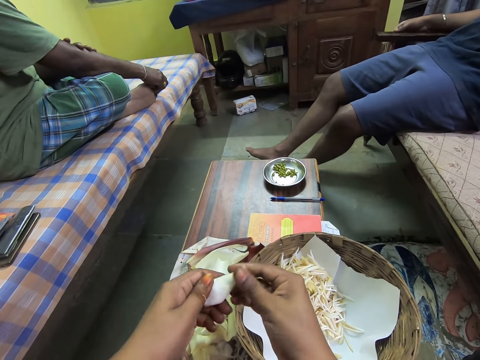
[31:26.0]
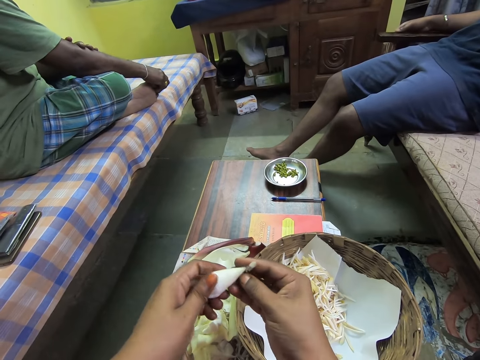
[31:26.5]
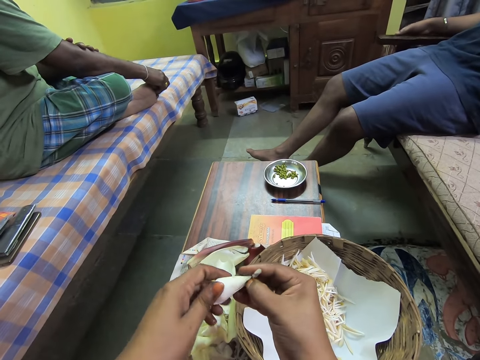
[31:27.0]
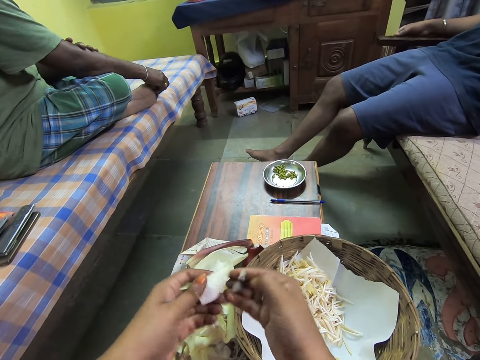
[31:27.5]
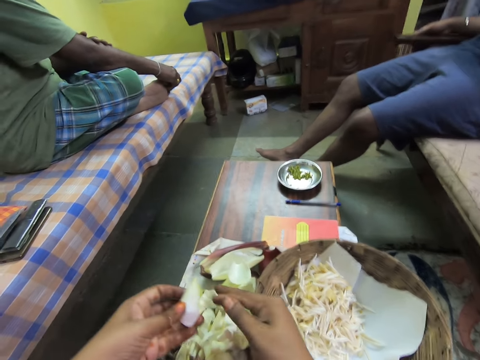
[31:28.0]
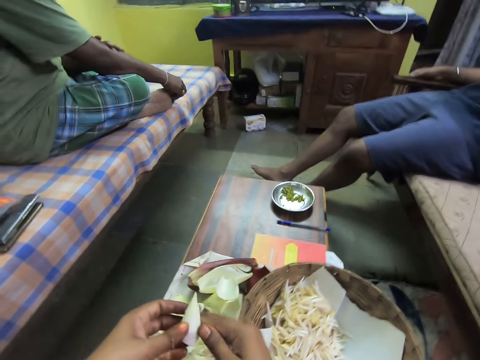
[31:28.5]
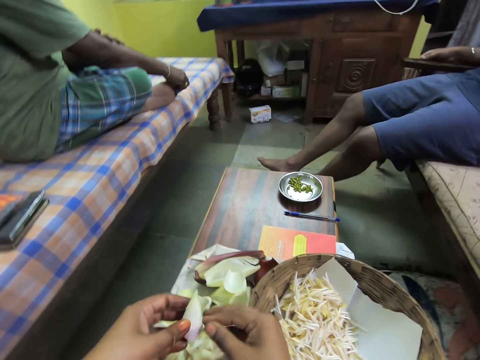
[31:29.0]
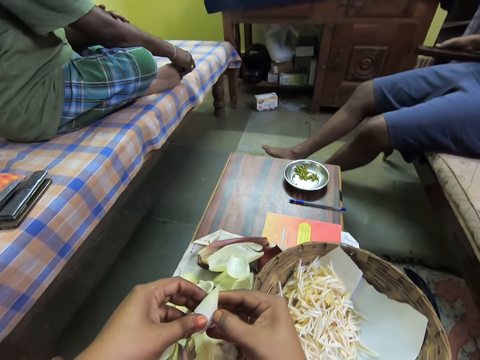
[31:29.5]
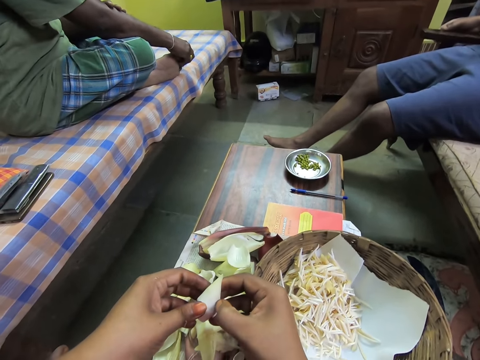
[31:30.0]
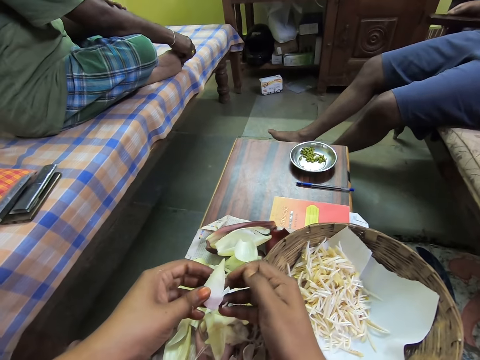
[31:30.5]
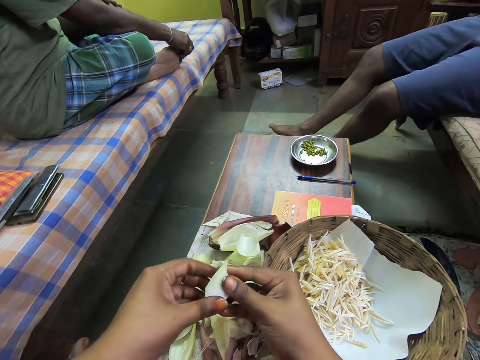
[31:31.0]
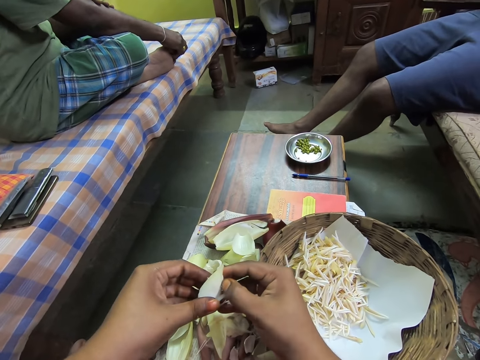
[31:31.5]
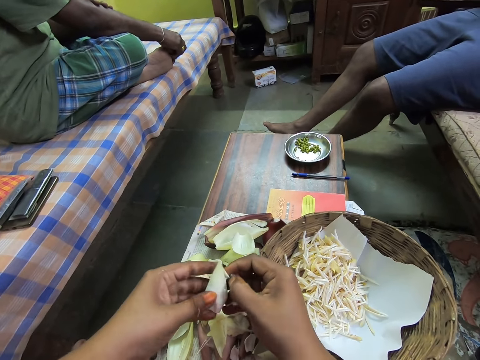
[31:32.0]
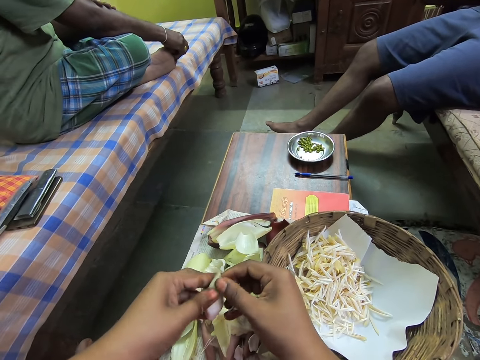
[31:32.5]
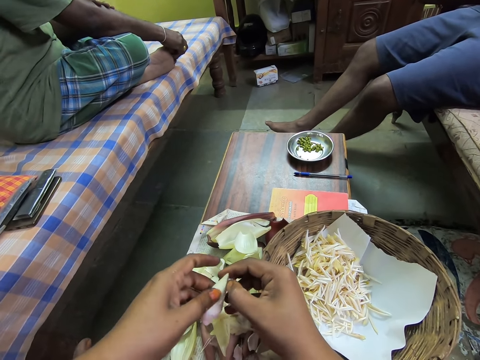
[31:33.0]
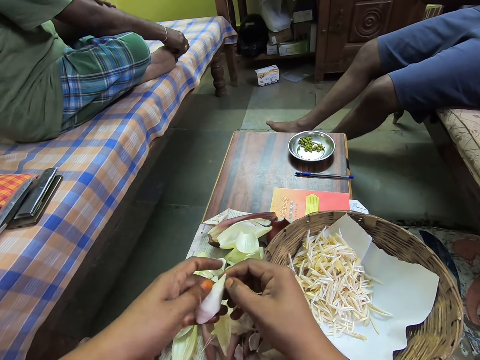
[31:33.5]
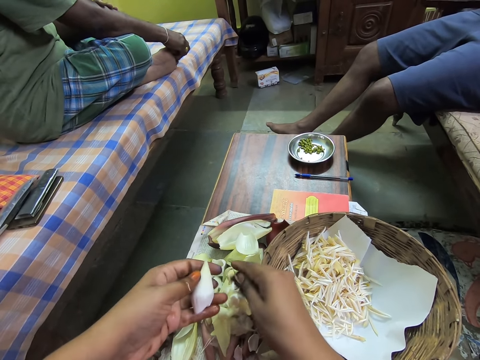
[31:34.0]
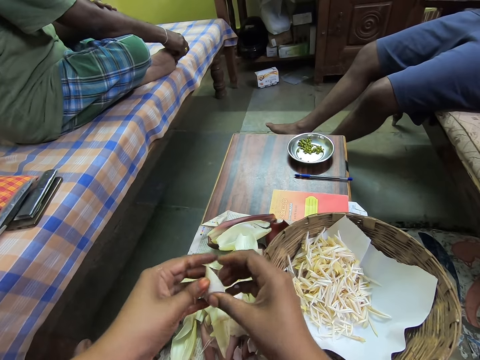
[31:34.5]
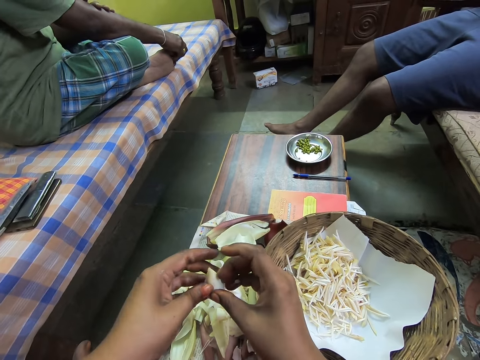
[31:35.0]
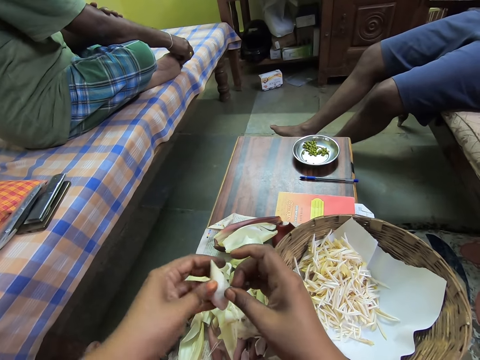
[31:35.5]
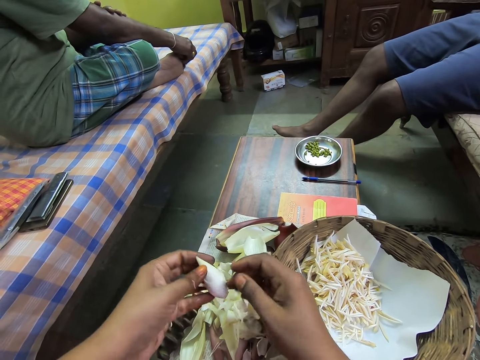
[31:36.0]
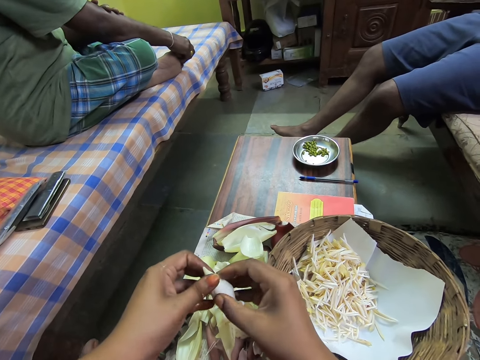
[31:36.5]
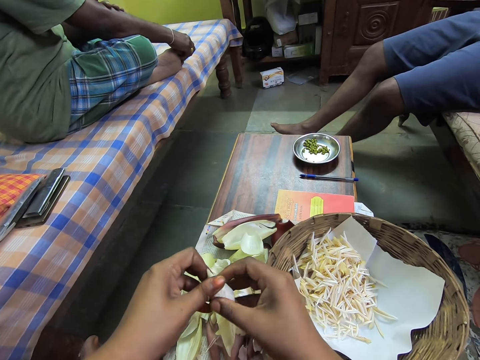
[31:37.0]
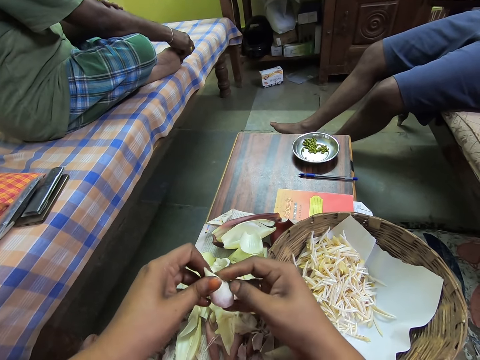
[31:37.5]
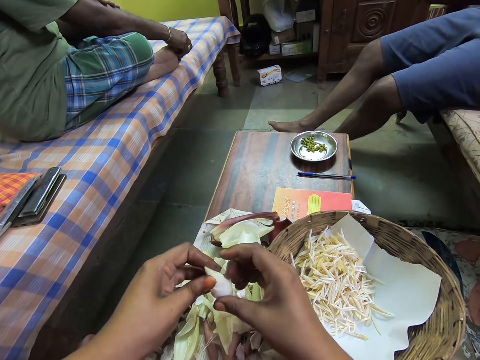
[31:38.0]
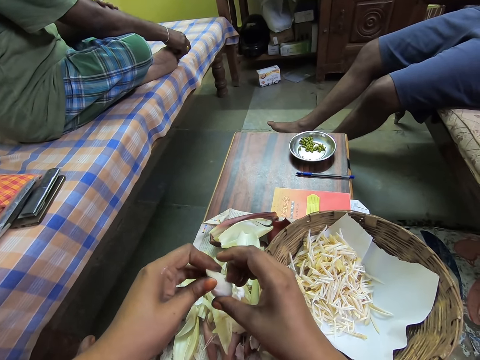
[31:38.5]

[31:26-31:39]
The camera wearer disassociates the filaments in the banana flower. She drops the endive vegetable fruit hull on the table with her right hand. She peels the endive vegetable fruit in her left hand with her right hand. She drops the endive vegetable fruit hull on the table with her right hand. She peels the endive vegetable fruit in her left hand with her right hand.

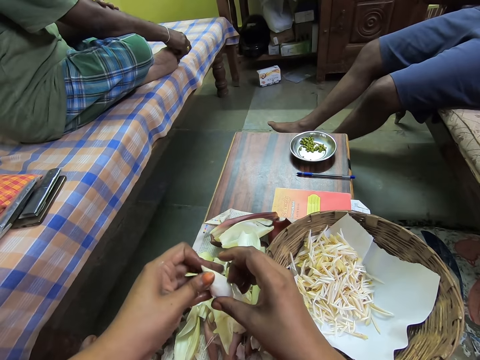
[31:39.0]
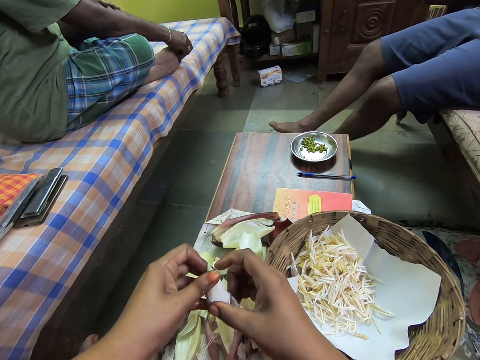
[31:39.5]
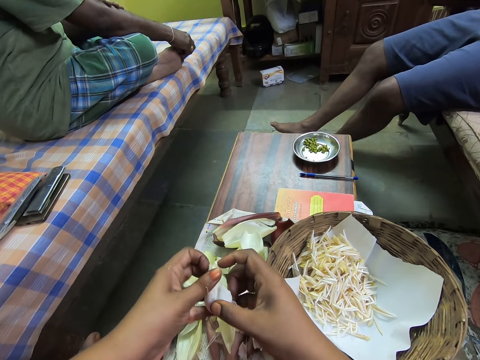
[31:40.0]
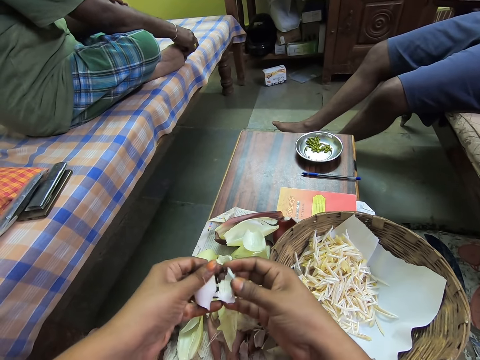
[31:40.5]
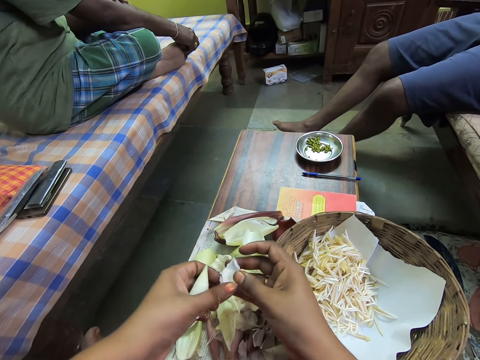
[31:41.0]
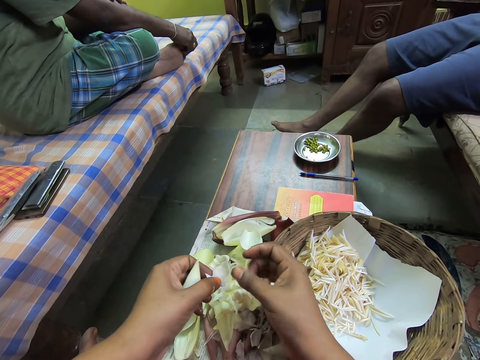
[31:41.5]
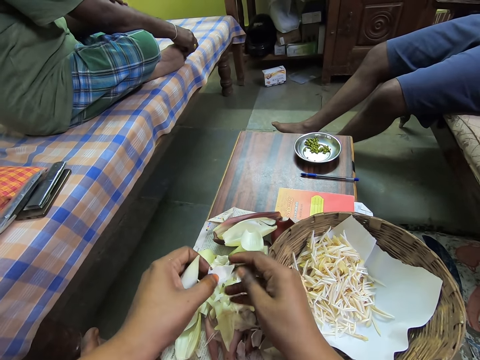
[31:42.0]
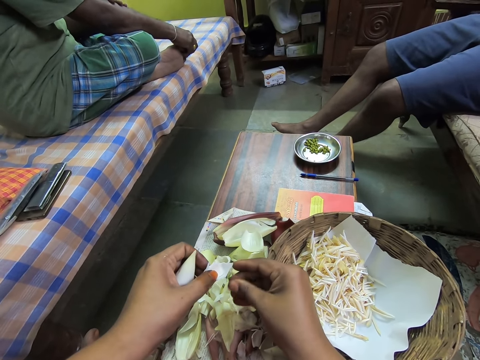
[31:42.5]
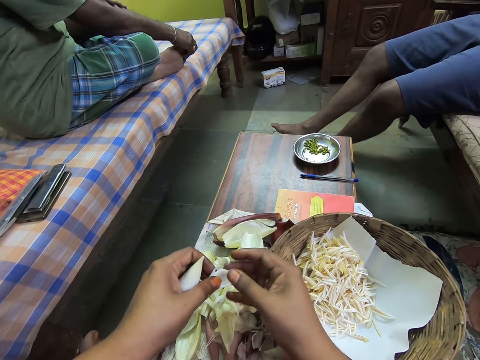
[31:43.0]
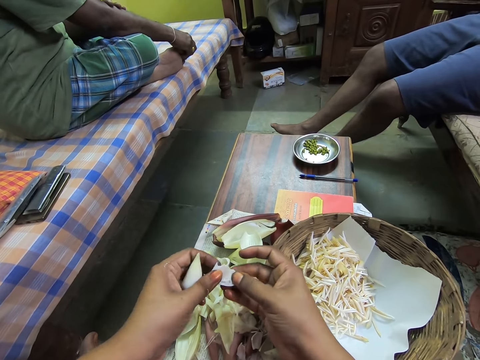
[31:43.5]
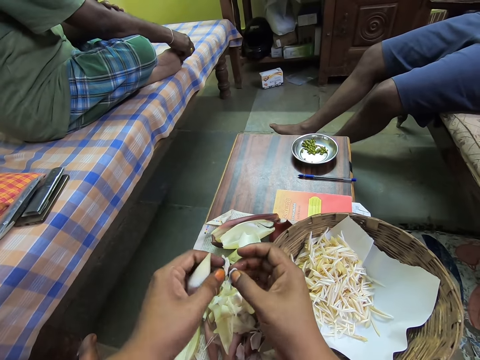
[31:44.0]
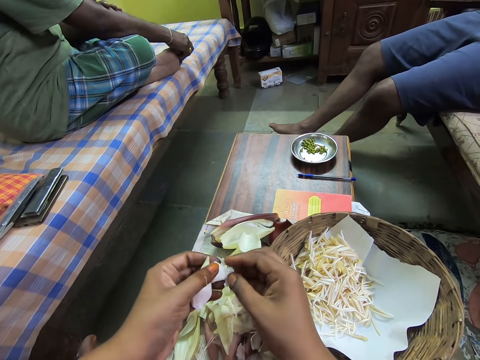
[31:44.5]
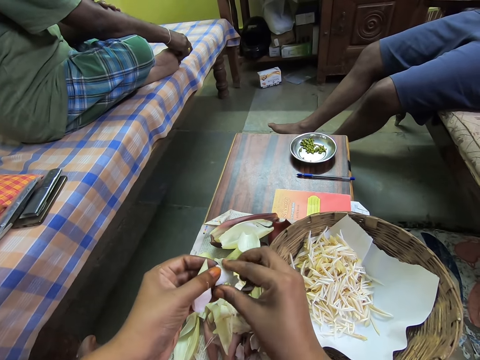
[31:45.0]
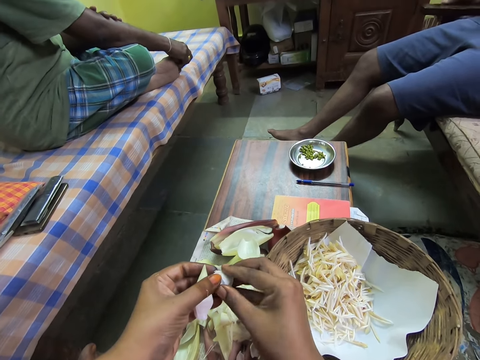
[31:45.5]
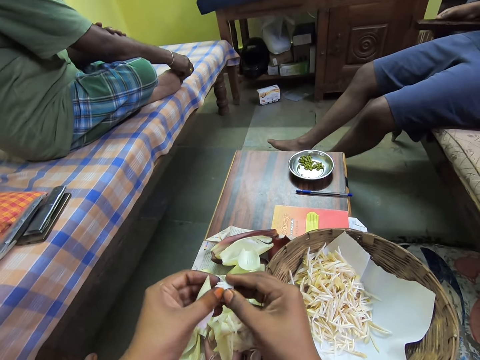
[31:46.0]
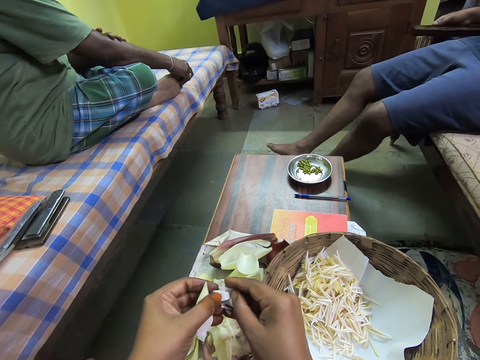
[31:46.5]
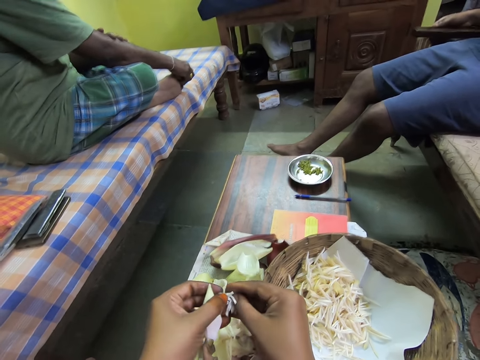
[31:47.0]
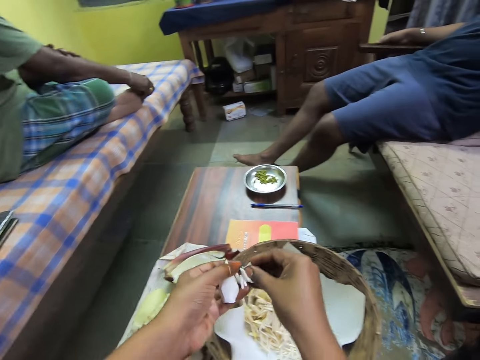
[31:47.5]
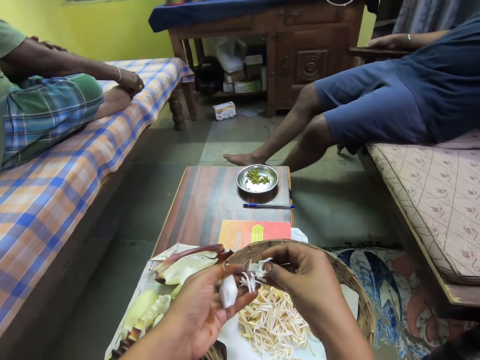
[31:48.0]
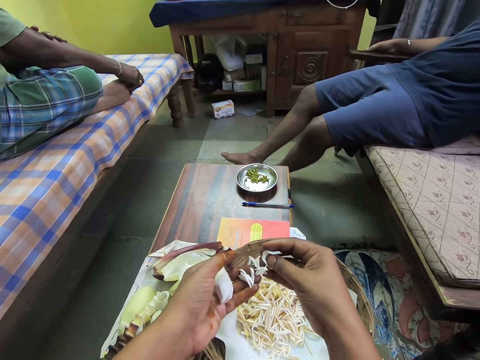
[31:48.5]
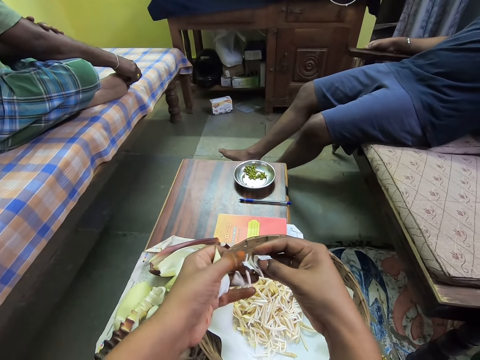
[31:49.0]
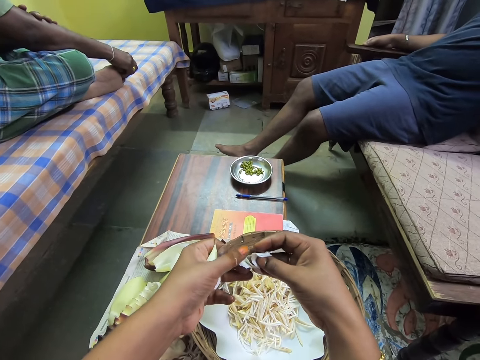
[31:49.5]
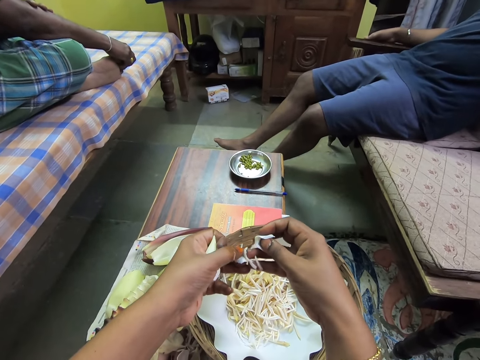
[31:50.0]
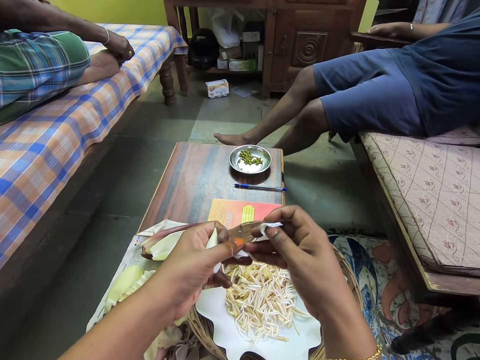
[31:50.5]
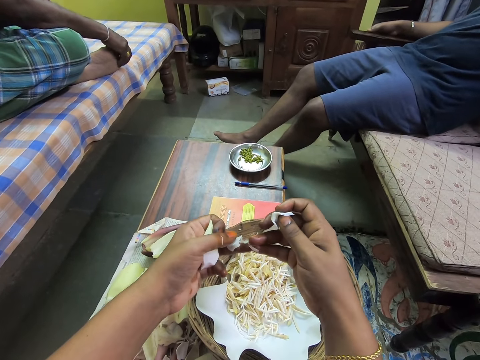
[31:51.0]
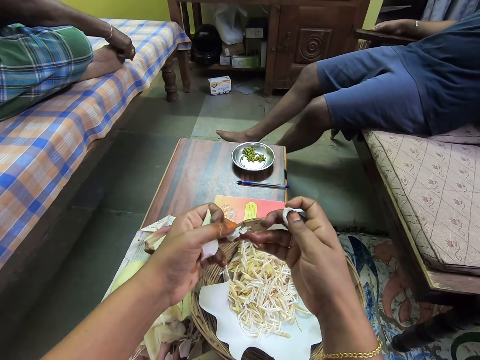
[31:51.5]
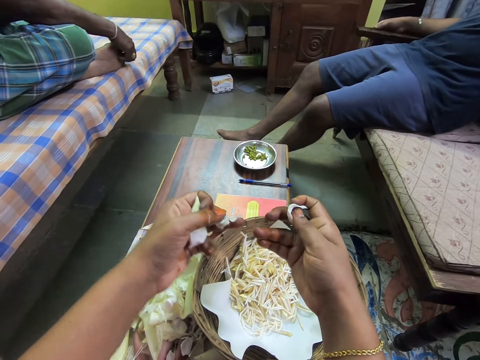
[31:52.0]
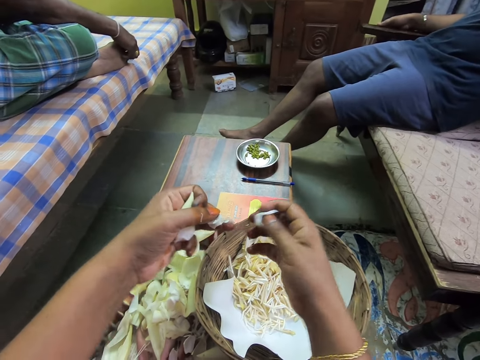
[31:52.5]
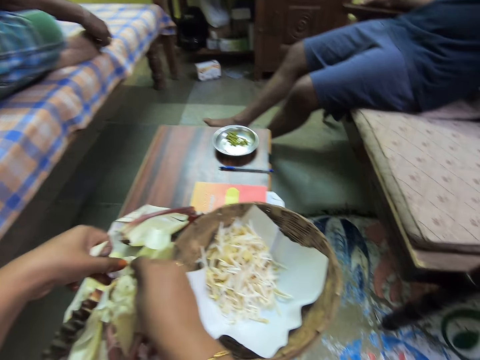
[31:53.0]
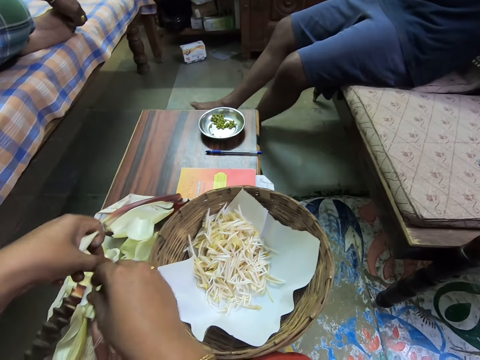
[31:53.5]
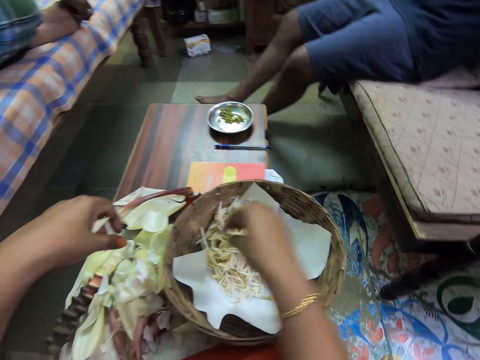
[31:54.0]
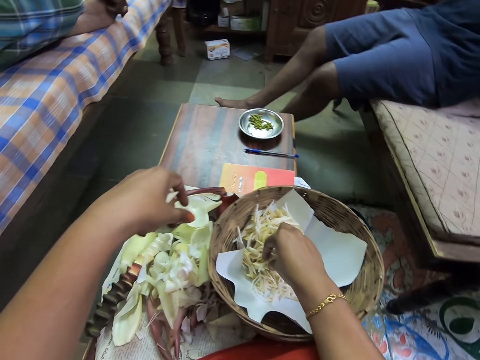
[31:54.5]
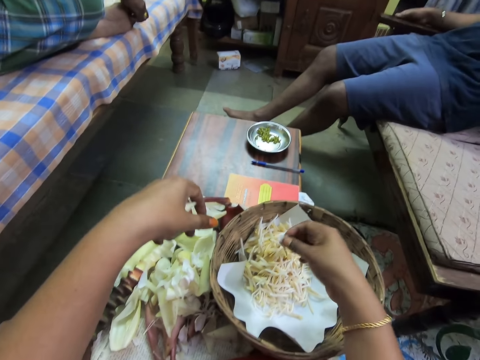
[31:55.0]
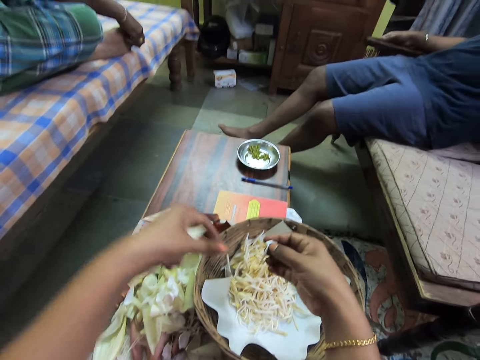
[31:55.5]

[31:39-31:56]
The camera wearer passes the endive vegetable fruit from their right hand to their left hand. They peel the endive vegetable fruit in their left hand with their right hand. They pour the onion peels in their hands into a basket on the table. They drop the onion peels in their hands onto the paper on the table. They pick an onion peel in the basket with their right hand.
